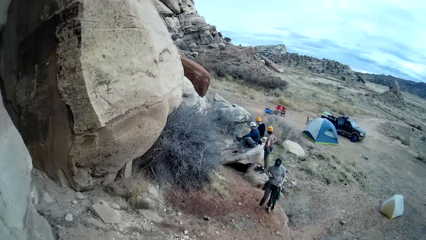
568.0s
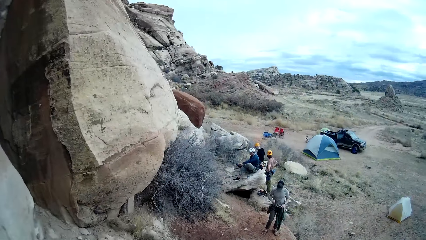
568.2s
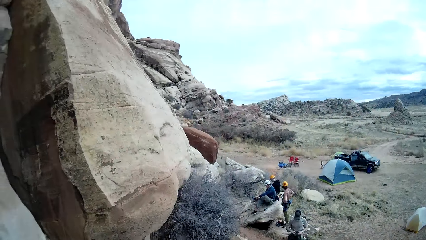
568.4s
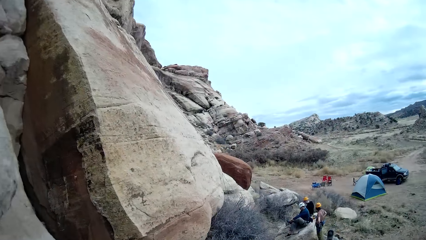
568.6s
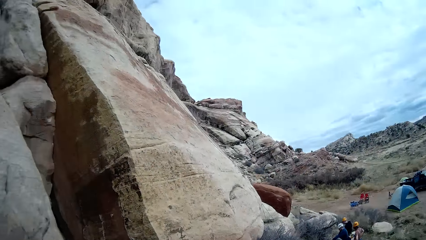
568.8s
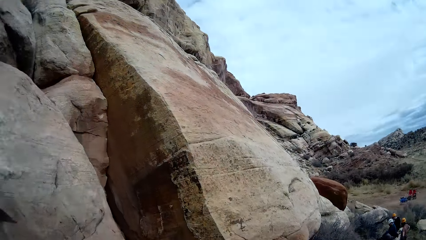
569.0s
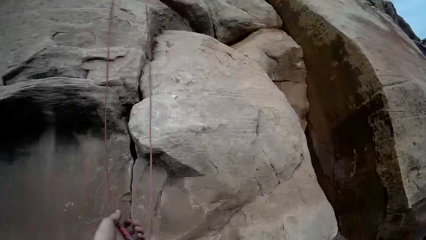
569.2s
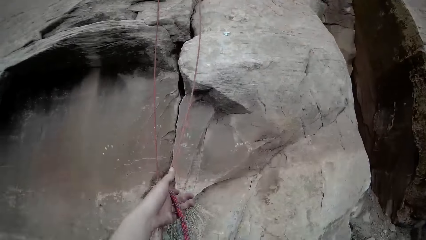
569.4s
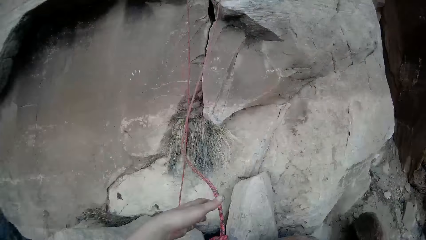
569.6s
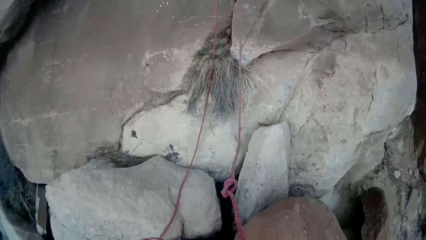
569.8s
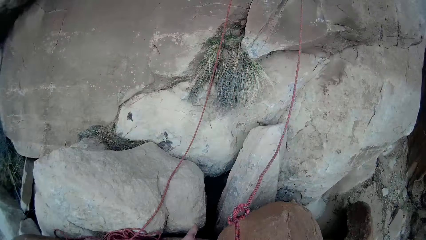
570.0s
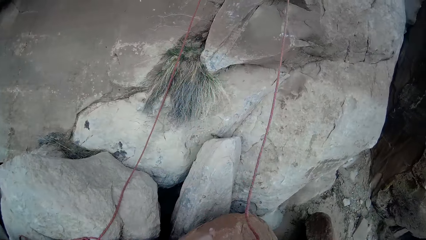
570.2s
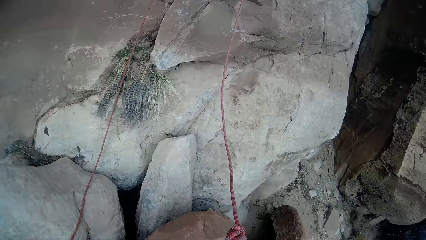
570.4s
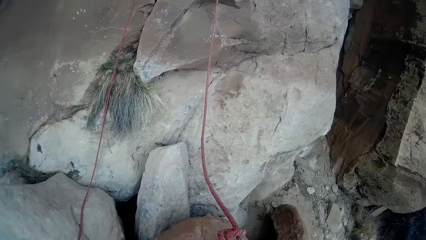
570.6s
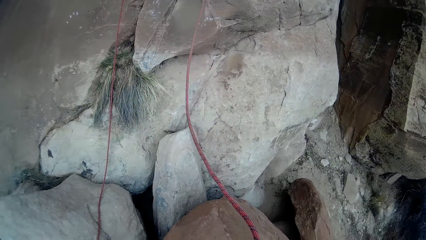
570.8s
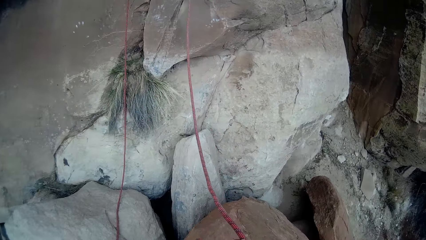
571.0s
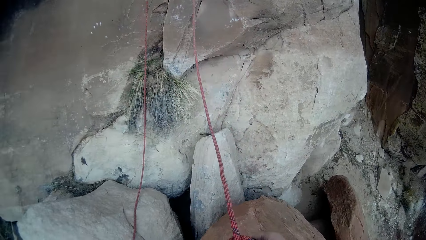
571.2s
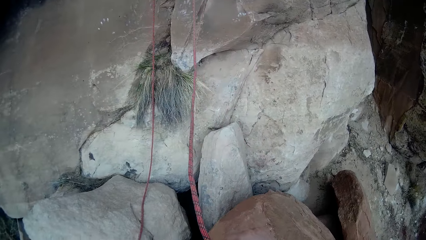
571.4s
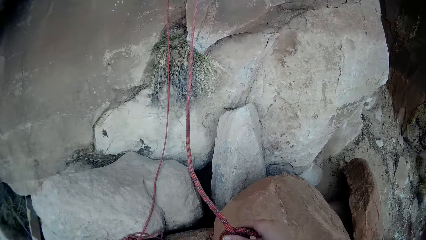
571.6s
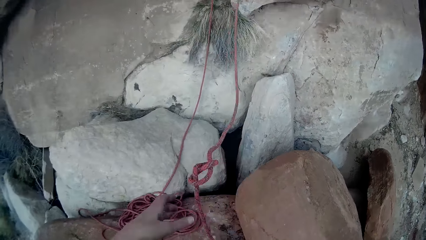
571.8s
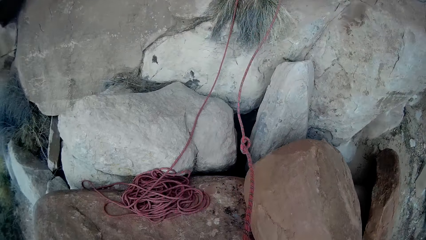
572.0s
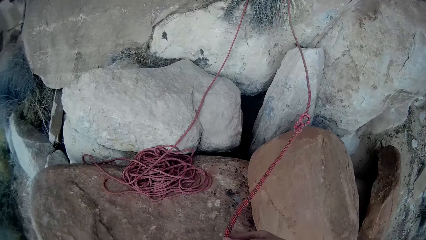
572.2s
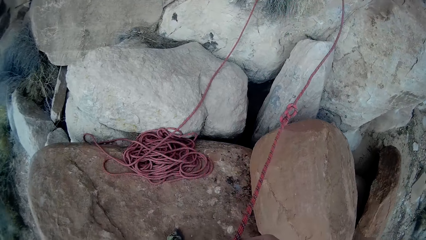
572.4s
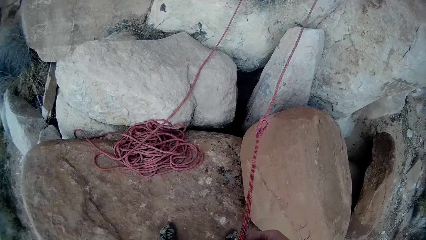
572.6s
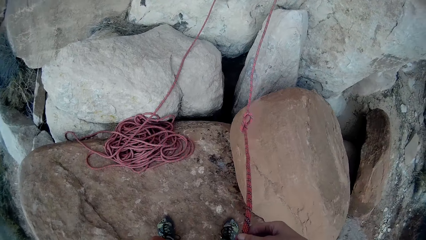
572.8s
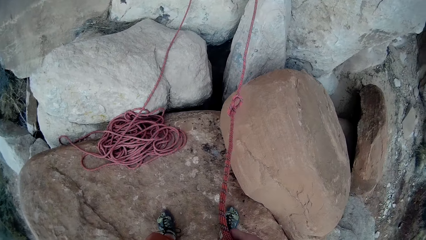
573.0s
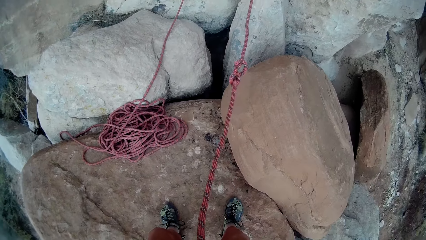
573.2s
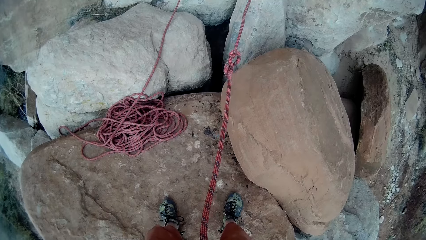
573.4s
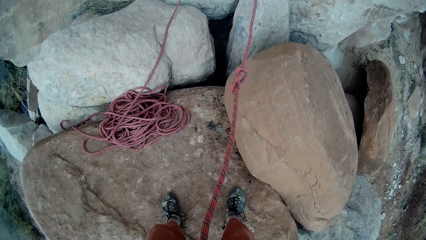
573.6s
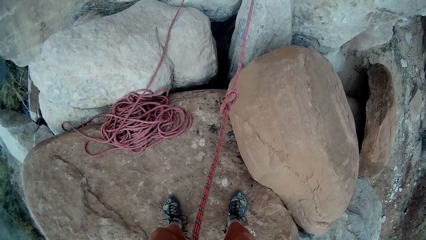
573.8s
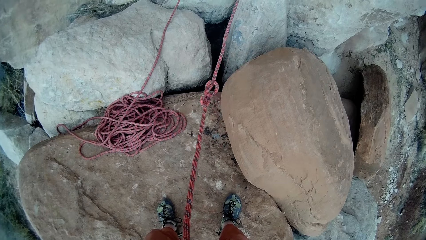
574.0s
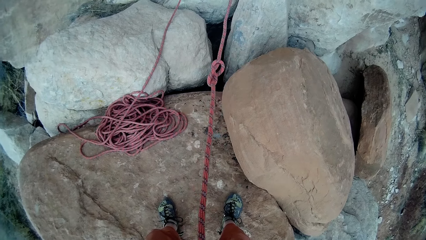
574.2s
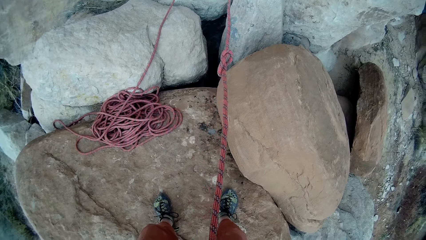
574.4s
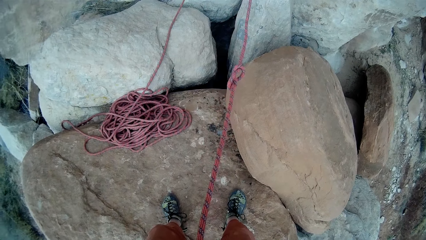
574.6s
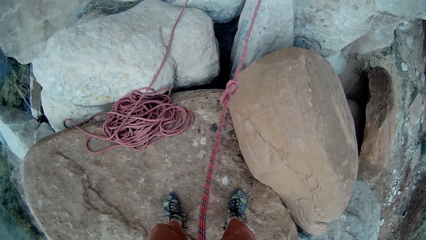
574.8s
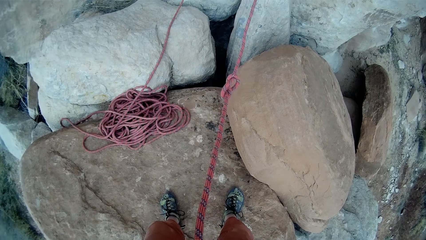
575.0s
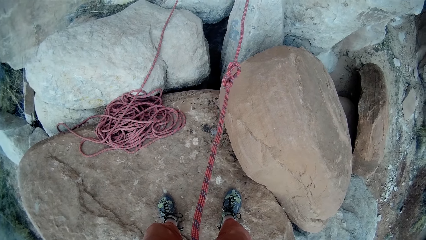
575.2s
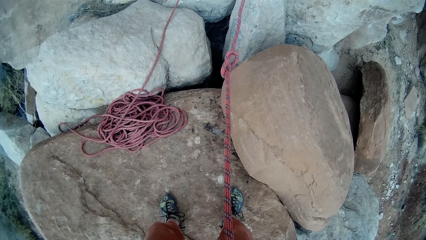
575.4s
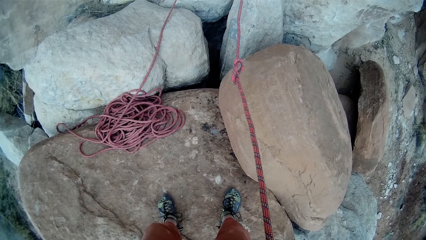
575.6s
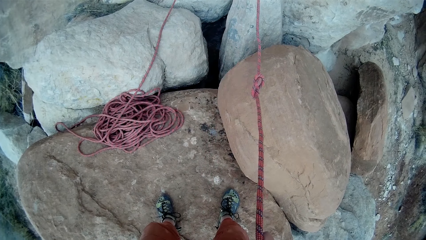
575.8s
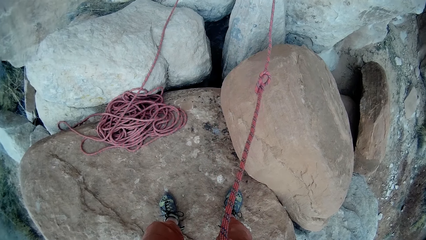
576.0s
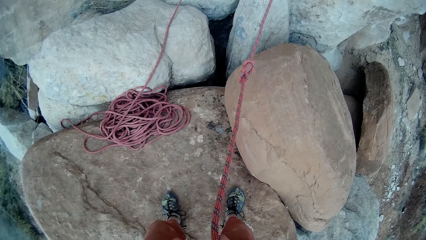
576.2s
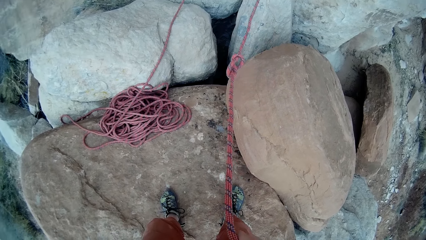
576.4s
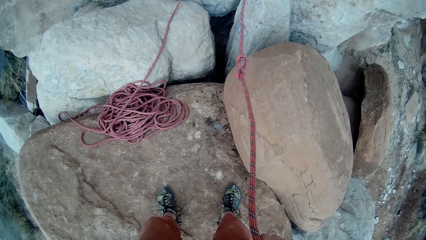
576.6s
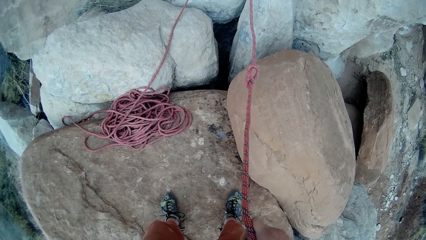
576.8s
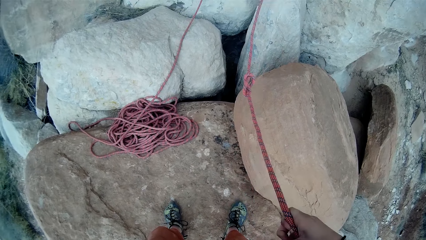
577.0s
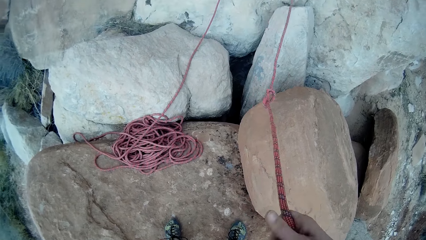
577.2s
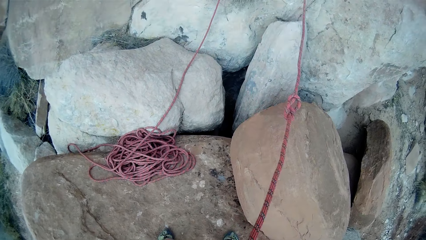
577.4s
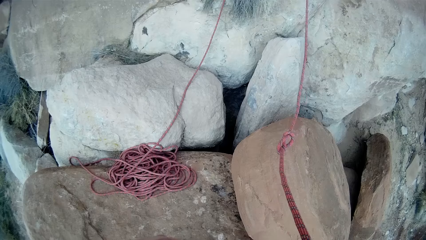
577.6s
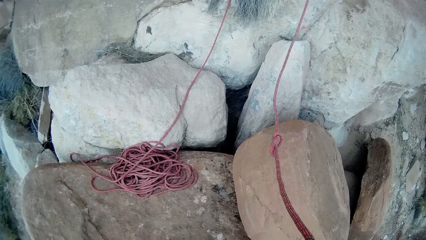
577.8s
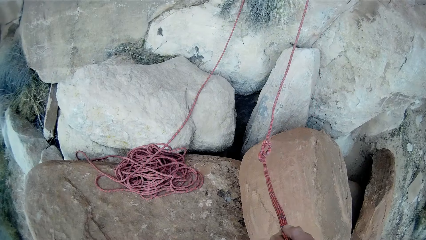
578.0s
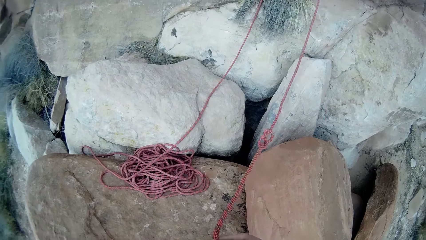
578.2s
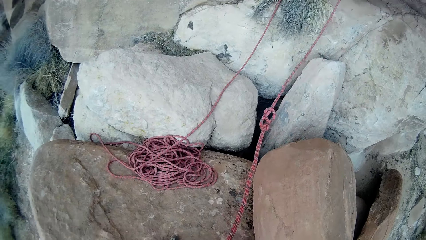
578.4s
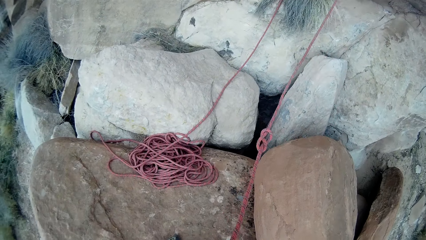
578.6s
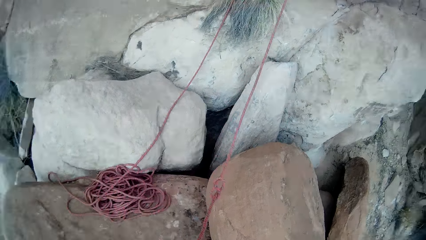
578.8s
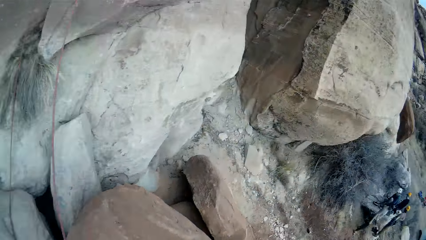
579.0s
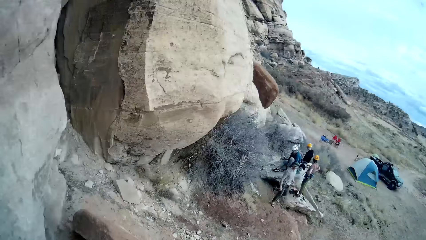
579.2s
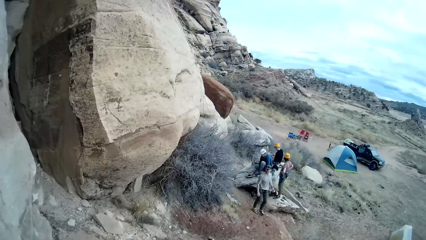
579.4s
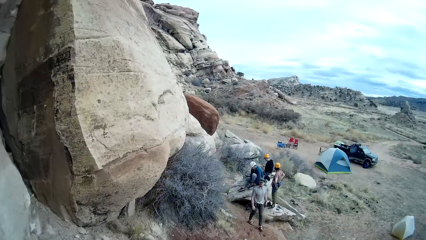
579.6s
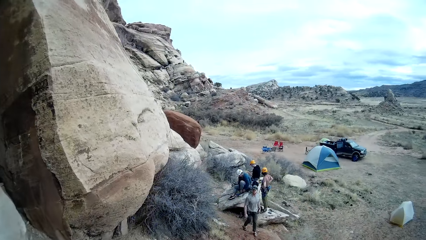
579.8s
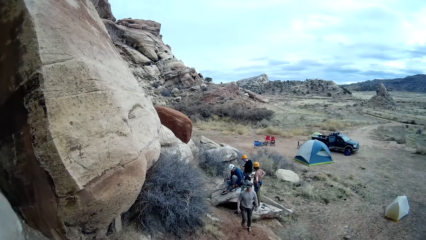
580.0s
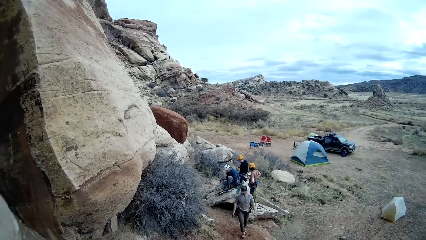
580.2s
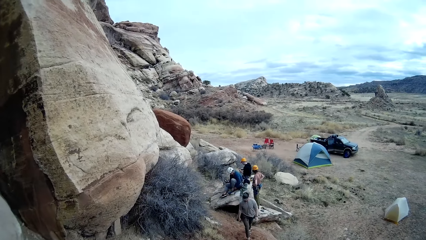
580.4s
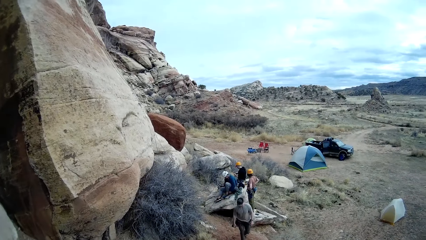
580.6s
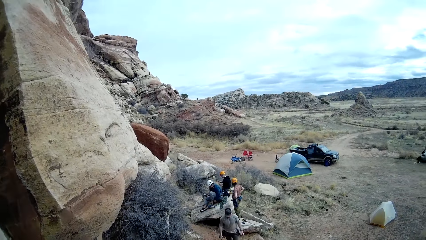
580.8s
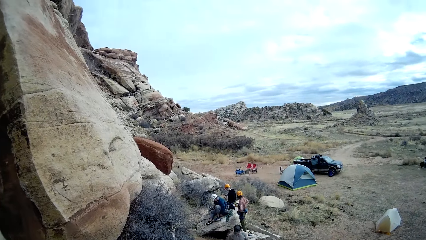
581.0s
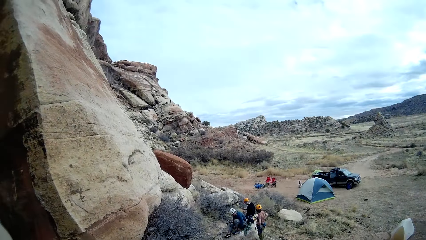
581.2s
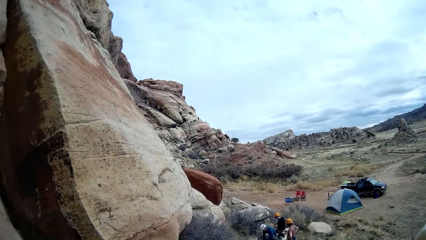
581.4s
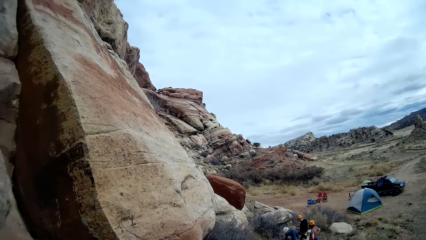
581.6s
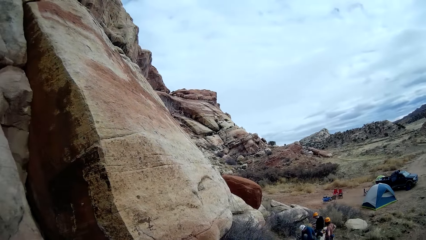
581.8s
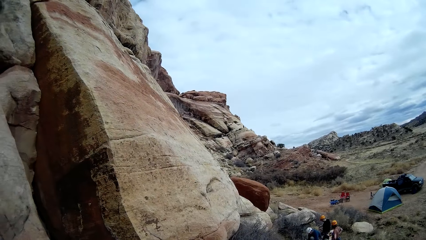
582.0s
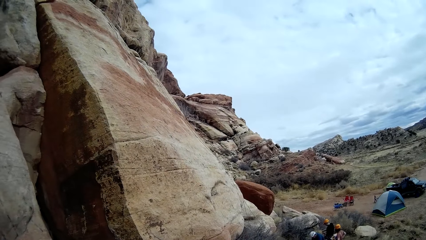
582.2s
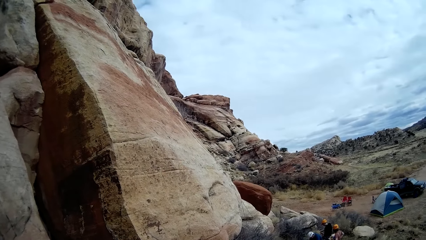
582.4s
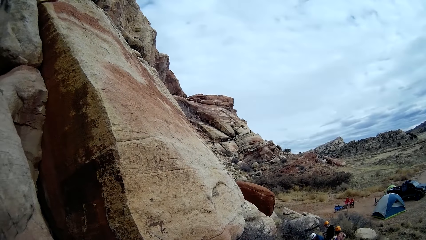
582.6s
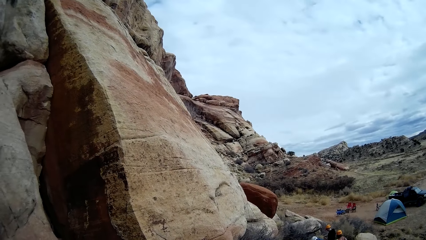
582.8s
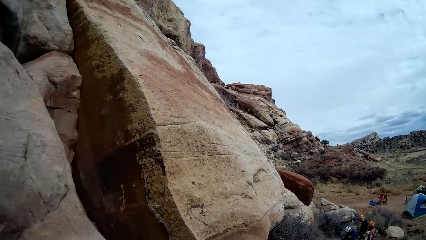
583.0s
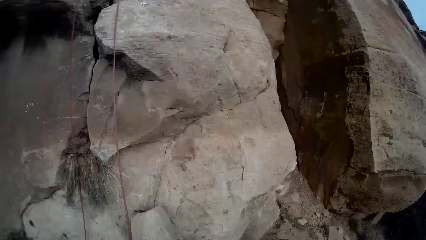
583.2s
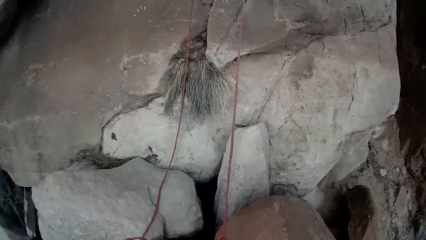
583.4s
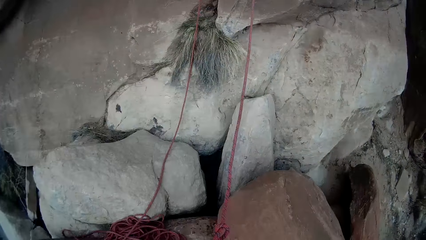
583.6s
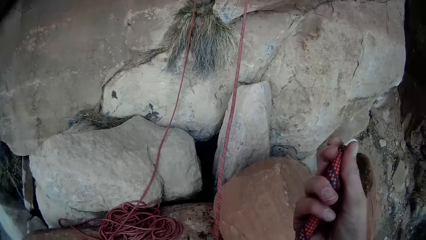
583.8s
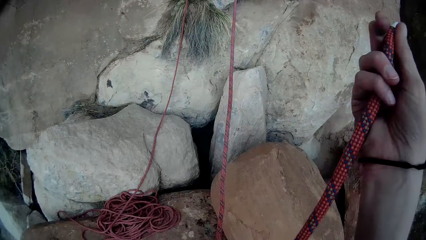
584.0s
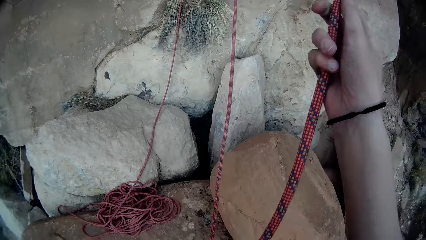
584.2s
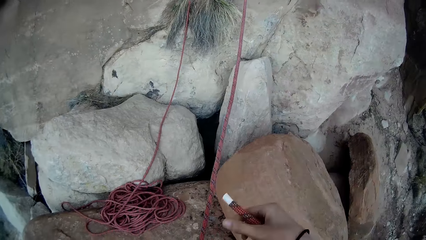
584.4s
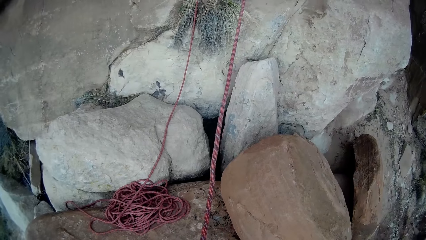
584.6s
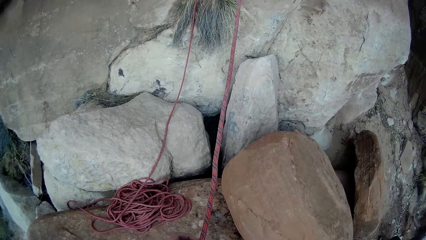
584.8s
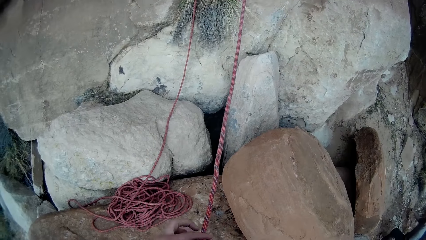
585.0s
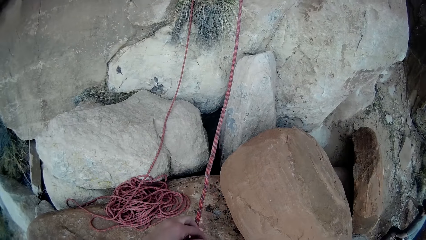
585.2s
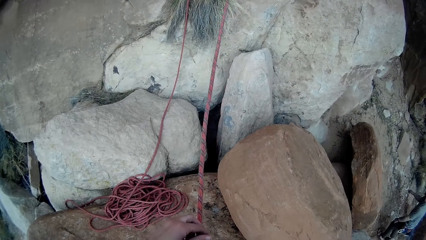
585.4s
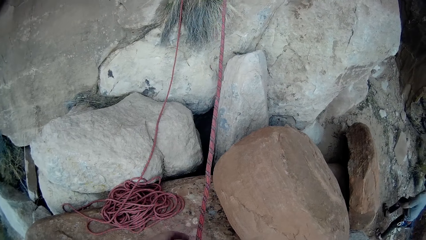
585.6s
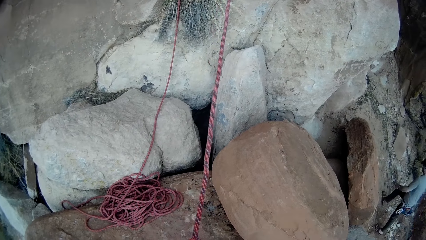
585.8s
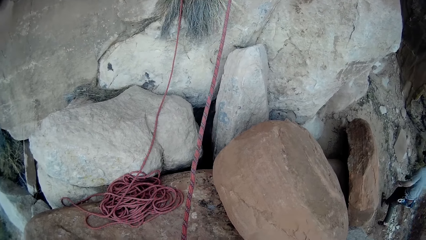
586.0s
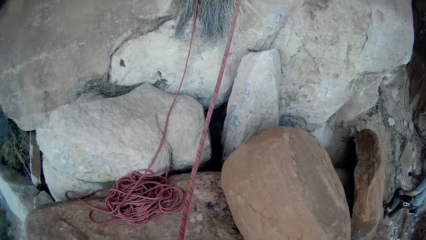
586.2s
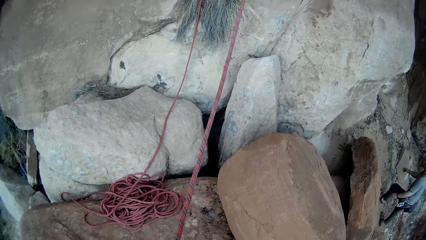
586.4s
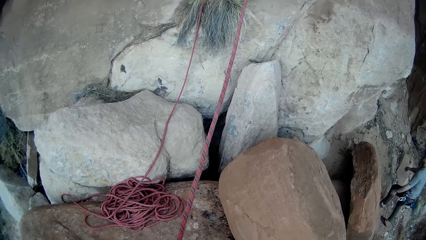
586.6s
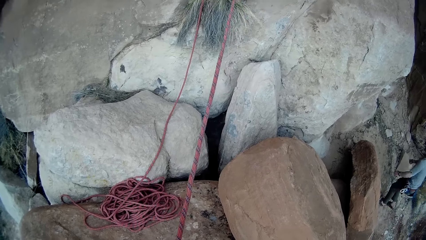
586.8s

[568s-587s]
The camera wearer looks around. They hold the rope. They look around. They tie a knot on the first rope.
